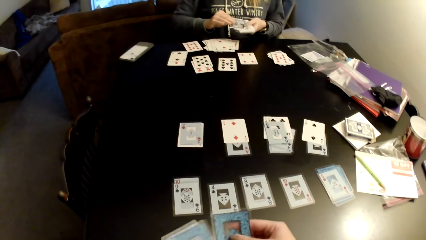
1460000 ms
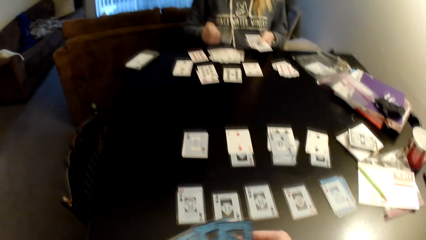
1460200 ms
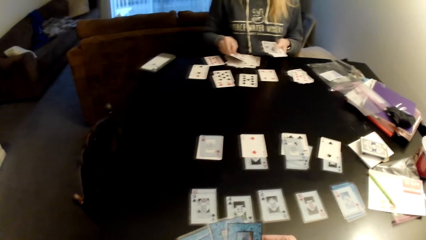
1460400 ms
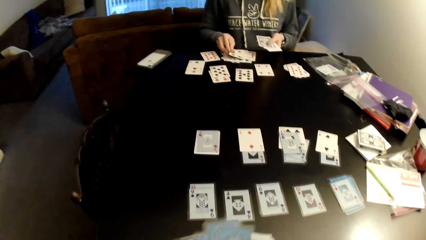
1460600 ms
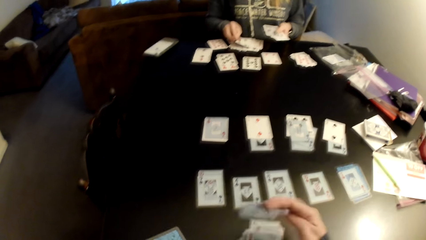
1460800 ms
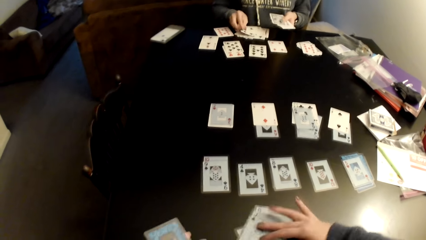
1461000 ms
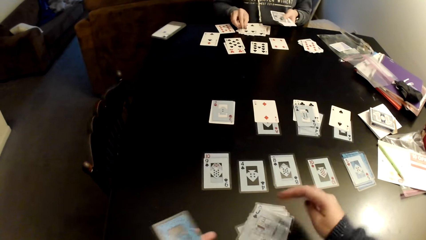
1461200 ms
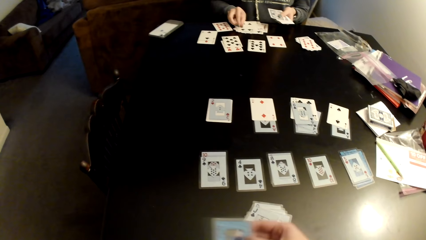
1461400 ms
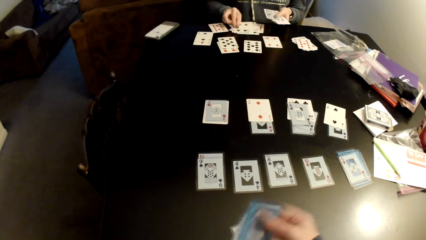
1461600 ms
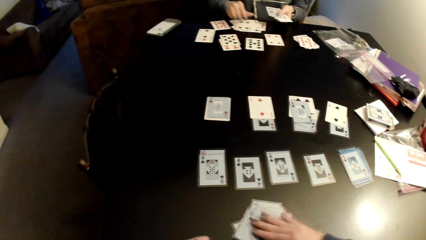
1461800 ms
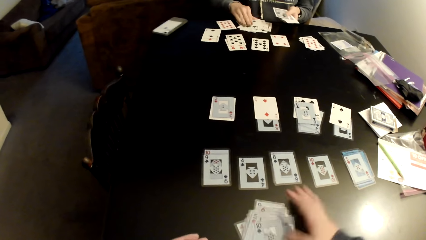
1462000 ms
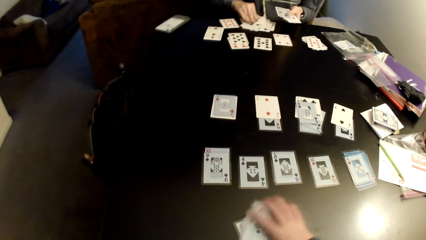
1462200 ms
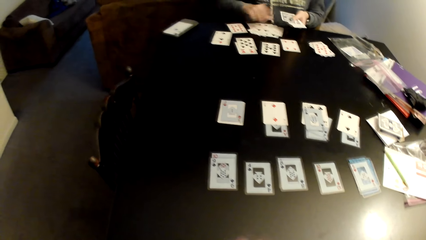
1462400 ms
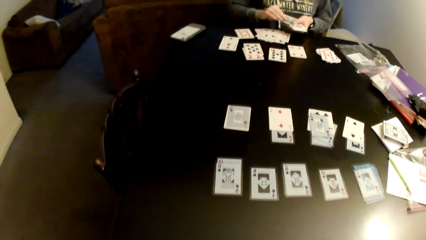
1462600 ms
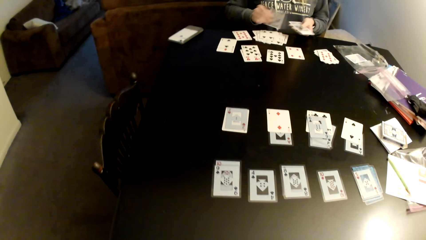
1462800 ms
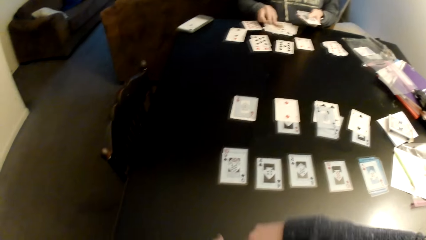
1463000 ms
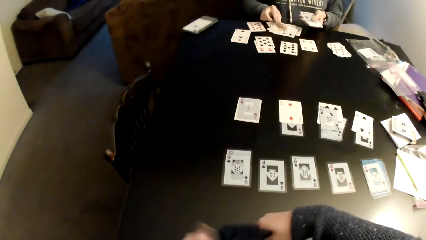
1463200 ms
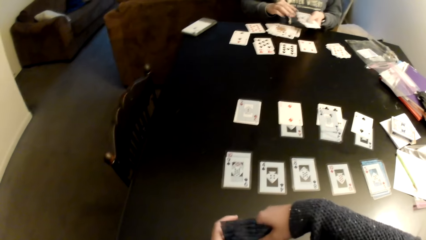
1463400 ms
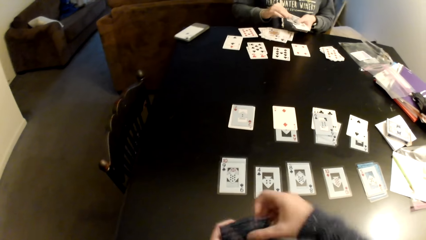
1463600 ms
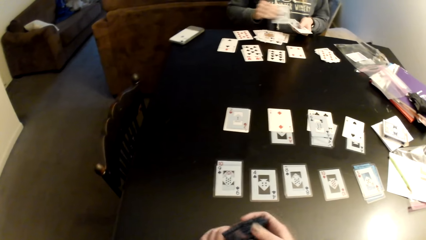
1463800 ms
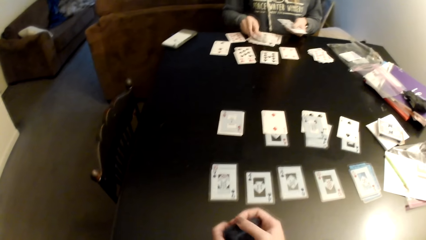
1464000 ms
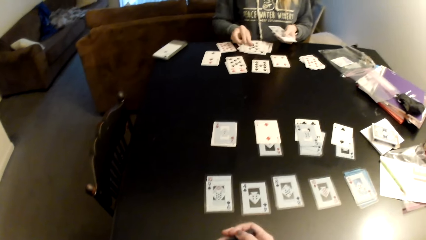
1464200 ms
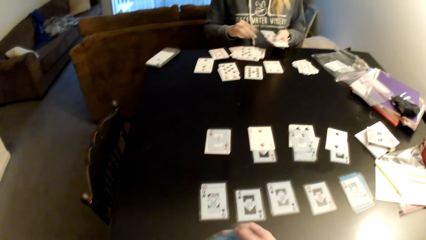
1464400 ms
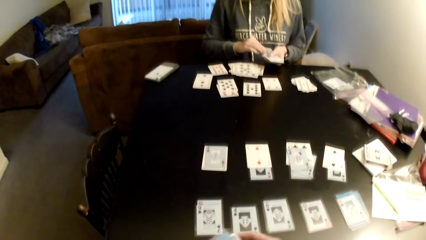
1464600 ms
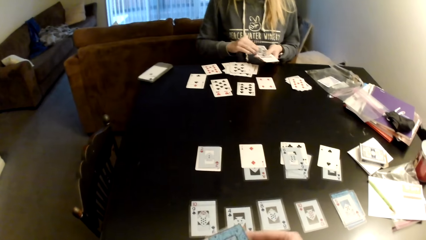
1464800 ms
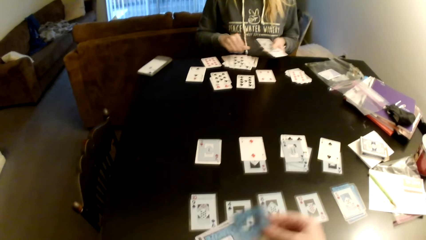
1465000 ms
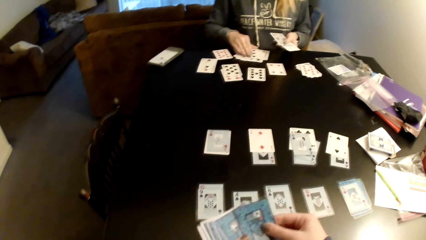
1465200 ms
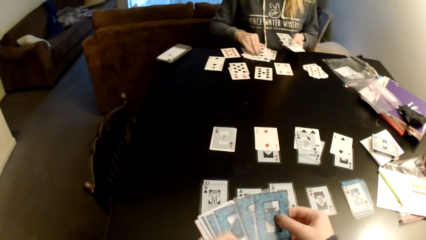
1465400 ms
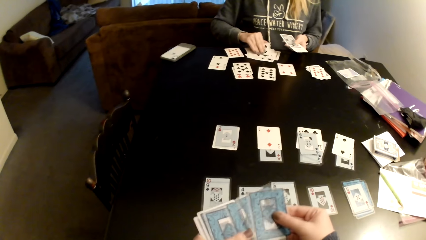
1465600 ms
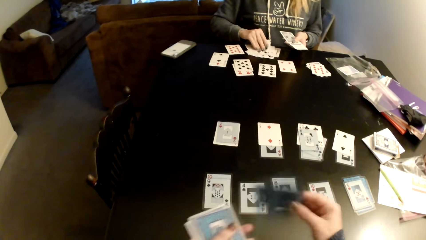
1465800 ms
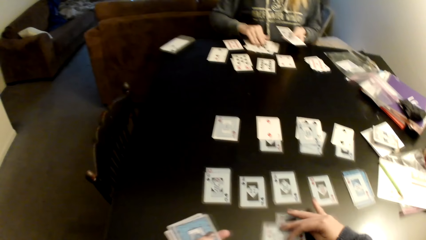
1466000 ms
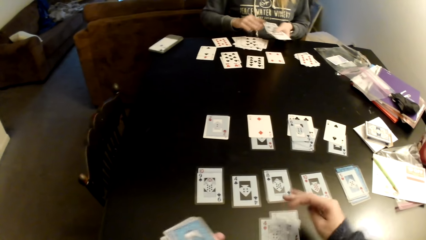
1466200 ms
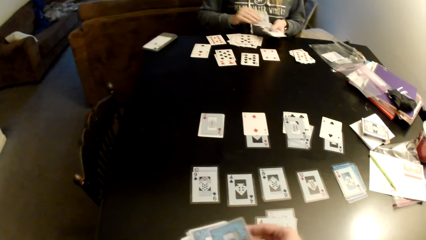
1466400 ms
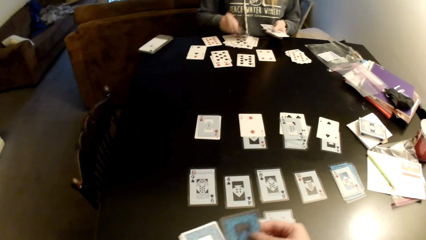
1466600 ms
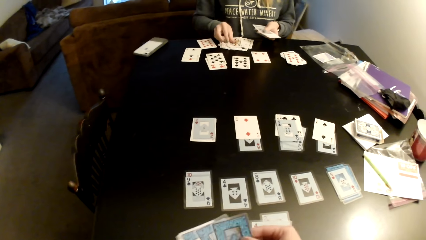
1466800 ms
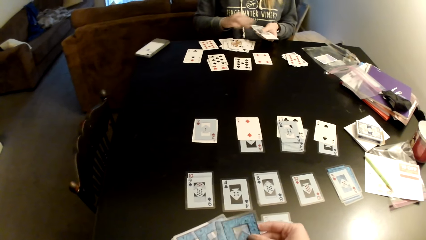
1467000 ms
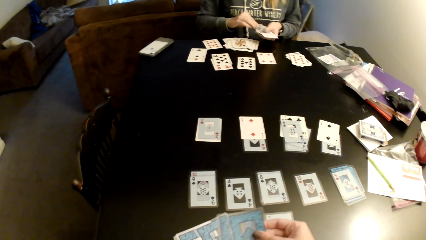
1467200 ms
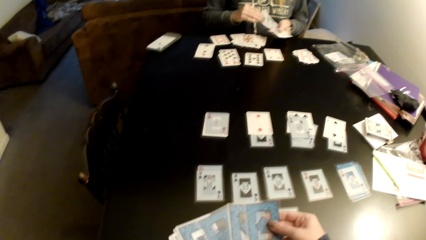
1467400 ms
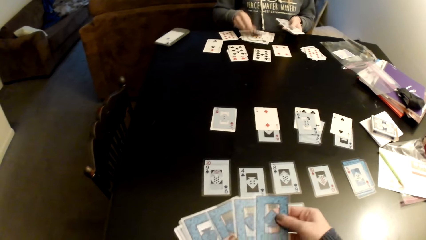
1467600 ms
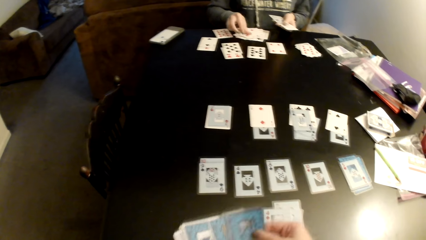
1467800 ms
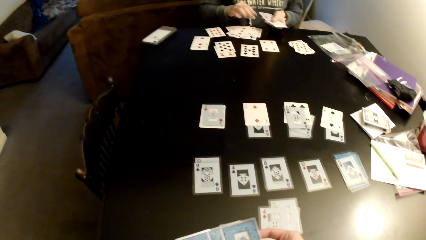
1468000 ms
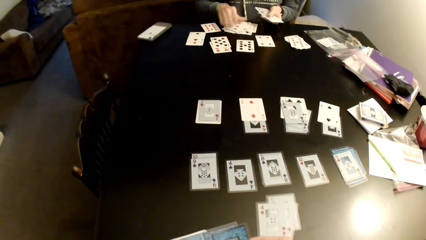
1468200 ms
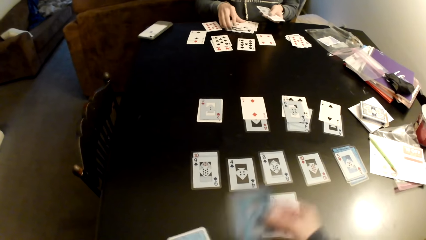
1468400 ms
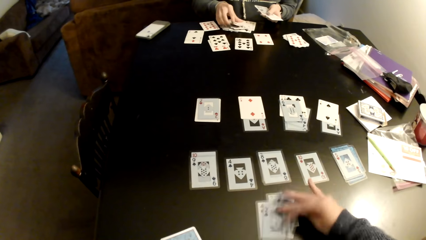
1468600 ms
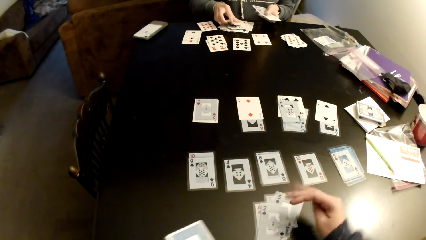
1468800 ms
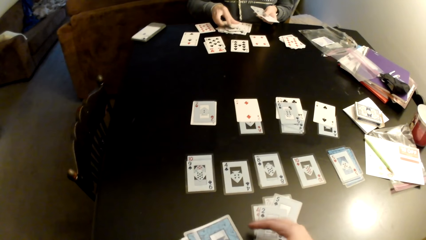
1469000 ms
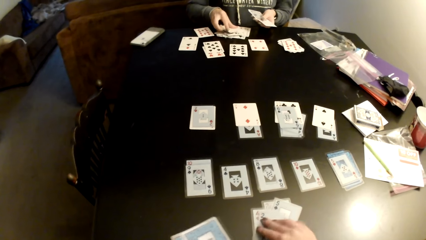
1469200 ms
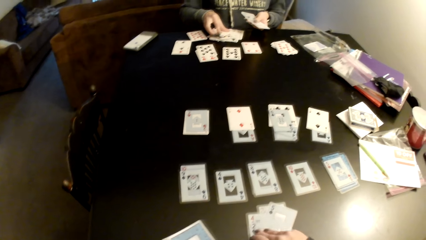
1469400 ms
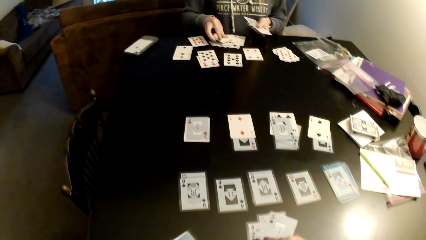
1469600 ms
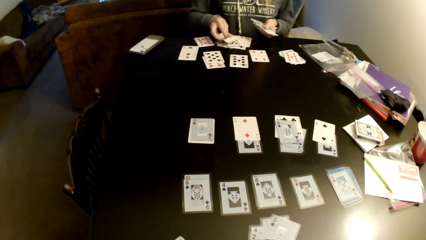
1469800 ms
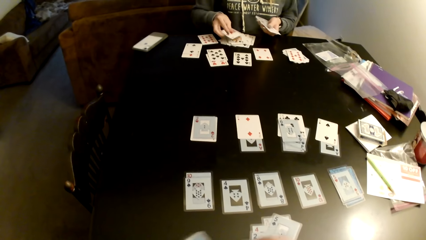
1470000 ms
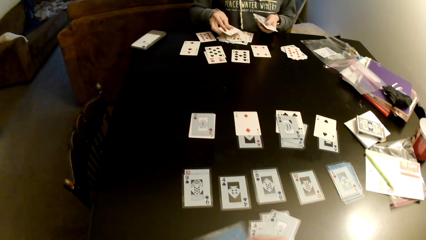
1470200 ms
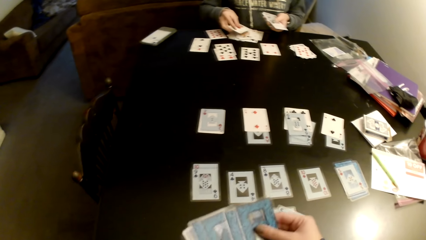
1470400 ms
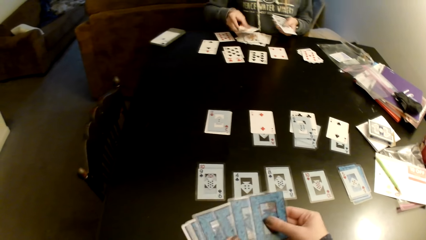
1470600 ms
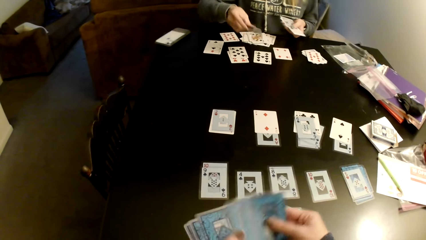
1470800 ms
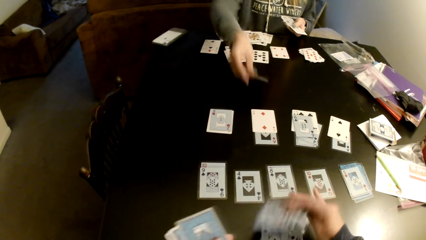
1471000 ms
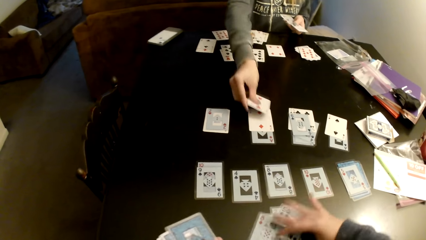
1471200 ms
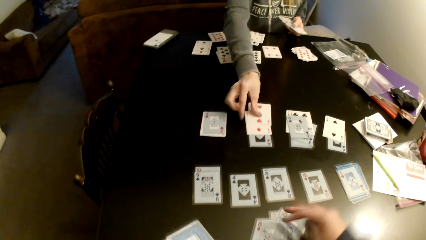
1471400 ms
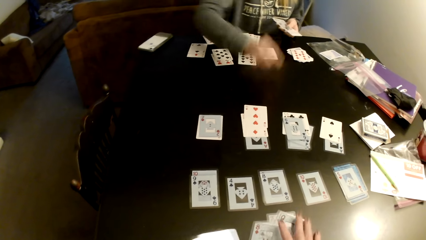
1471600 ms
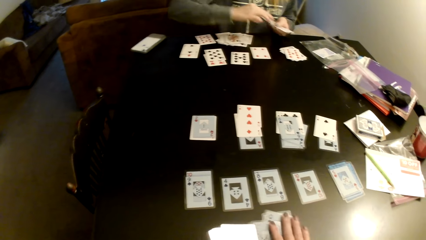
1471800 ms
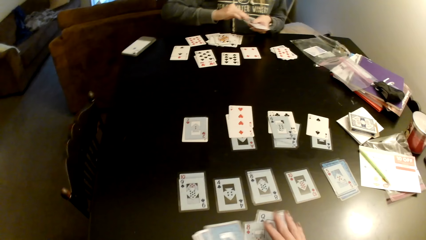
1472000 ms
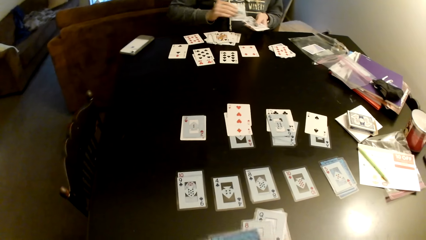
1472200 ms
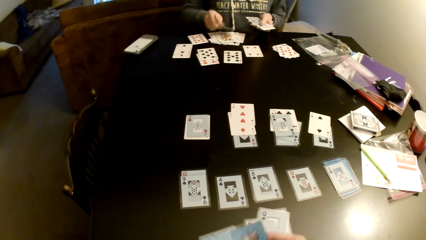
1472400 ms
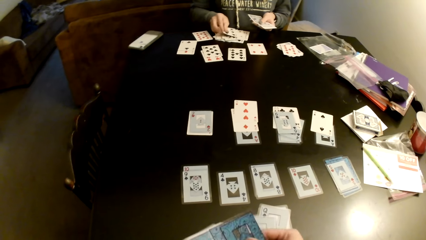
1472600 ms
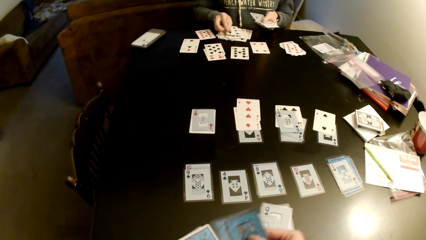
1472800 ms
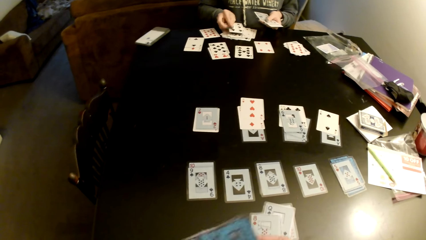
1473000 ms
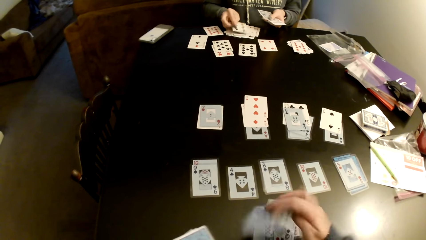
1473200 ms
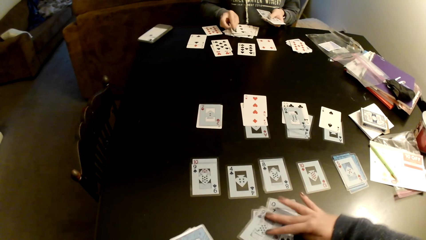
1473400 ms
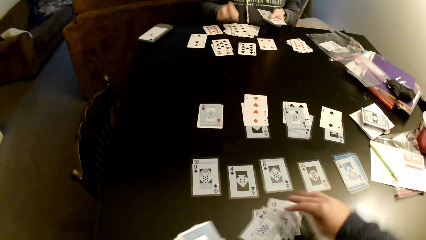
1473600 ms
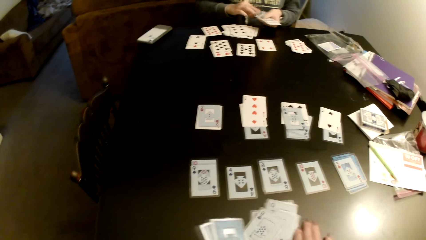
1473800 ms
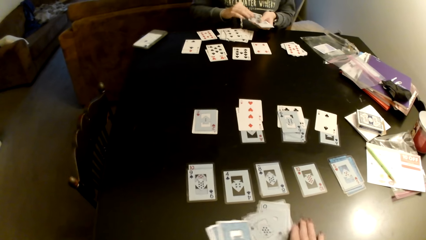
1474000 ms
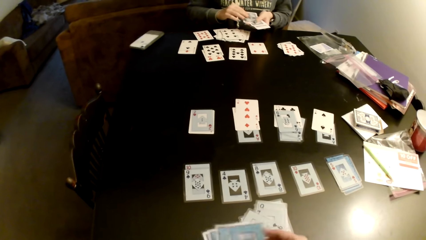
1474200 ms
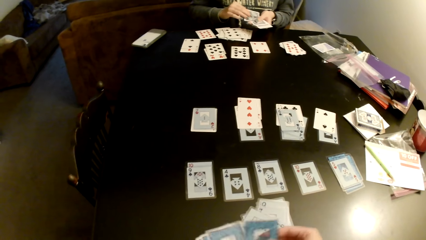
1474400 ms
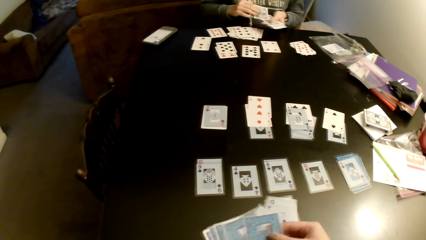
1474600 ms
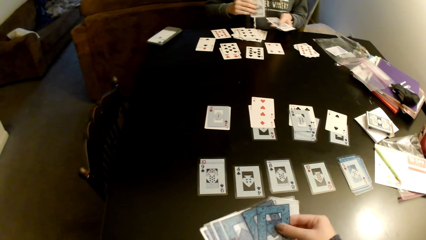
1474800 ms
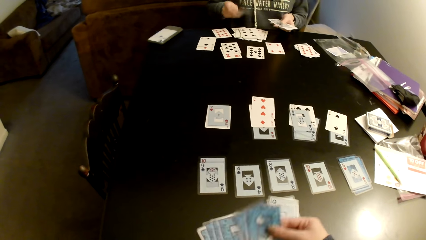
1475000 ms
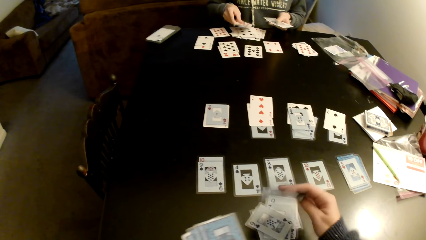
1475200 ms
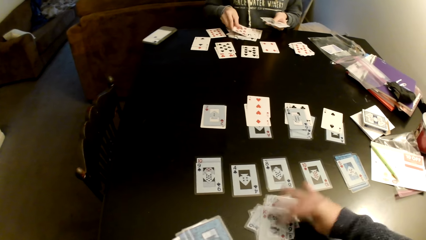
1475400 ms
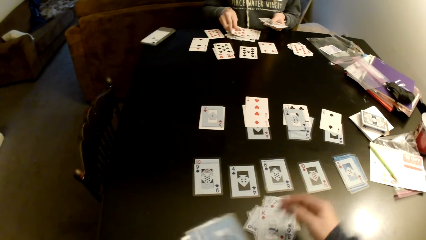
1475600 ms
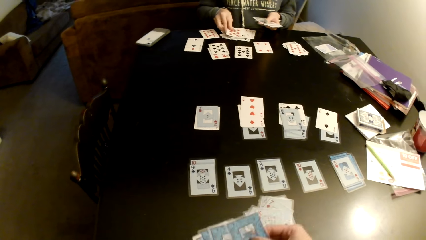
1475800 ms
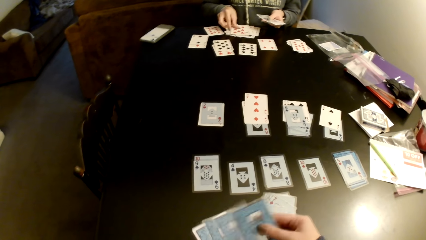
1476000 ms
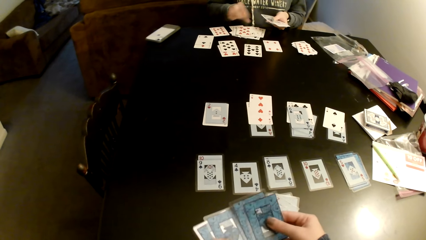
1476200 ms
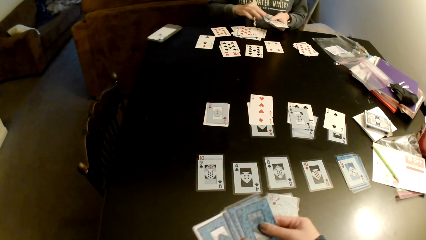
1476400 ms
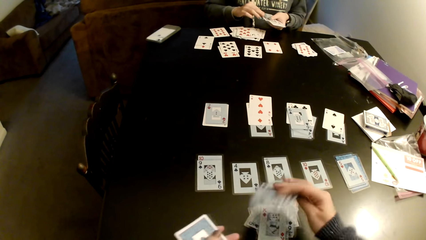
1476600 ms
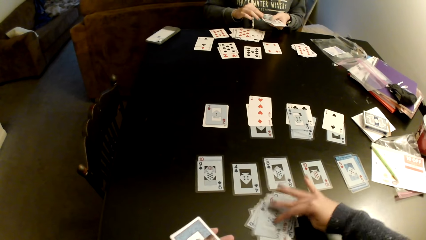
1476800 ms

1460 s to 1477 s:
A woman distributes cards on the table. The camera wearer sorts cards on the table. She distributes cards on the table, holds the cards with both hands, and aligns the cards on the table. She picks up cards and puts the card on the table. The woman distributes cards on the table and sorts cards on the table. The woman picks up cards and puts the card on a card. The camera wearer pulls the cards with her hand and sorts cards on the table. The woman distributes cards on the table. The woman picks up a card. The camera wearer puts the card on a card. The woman puts the card on a card and sorts cards on the table. The camera wearer picks up cards.
